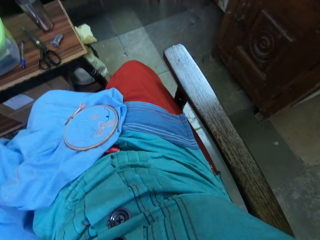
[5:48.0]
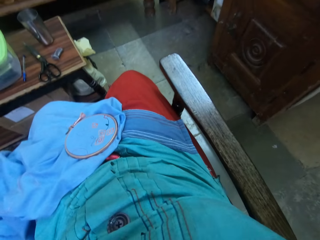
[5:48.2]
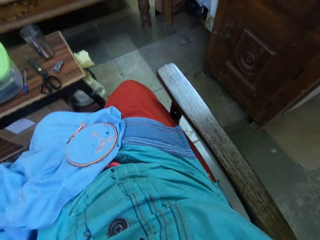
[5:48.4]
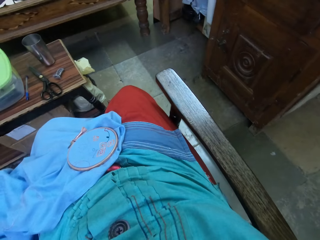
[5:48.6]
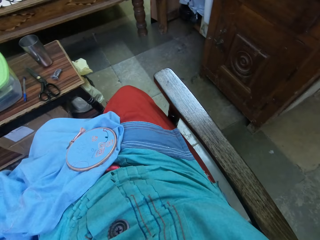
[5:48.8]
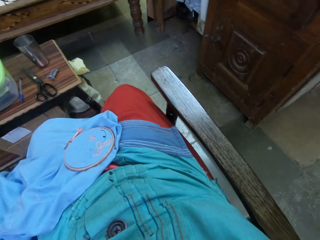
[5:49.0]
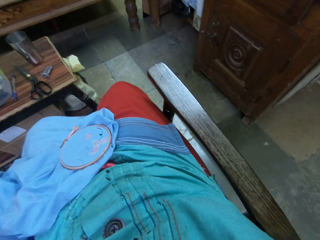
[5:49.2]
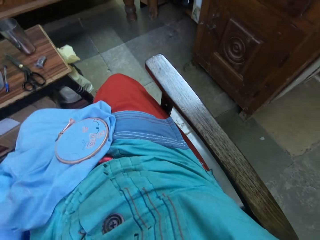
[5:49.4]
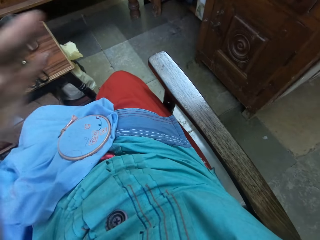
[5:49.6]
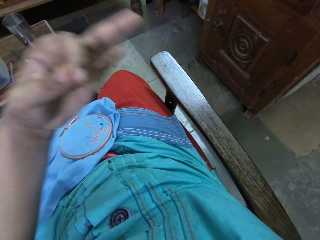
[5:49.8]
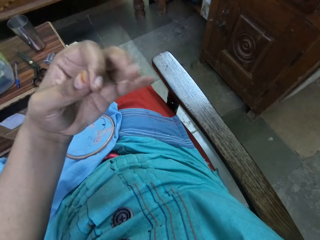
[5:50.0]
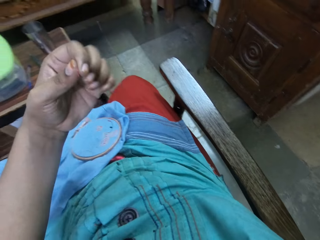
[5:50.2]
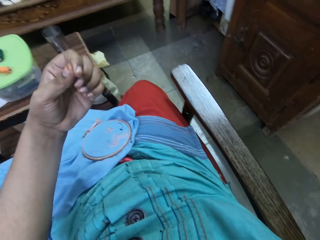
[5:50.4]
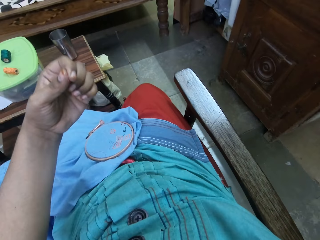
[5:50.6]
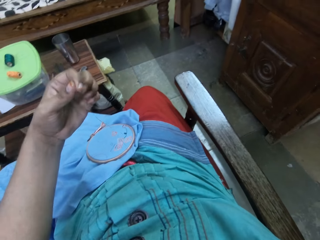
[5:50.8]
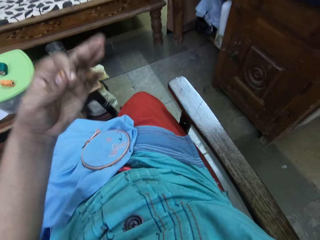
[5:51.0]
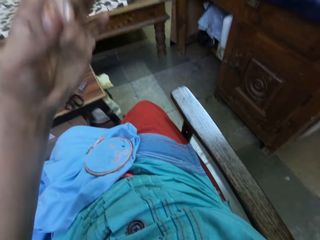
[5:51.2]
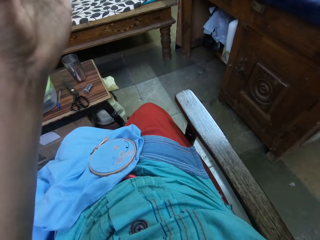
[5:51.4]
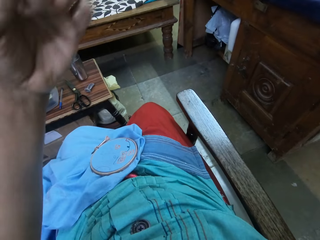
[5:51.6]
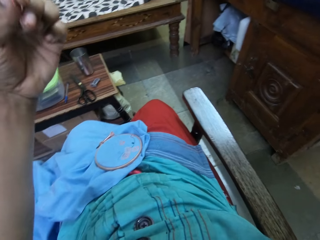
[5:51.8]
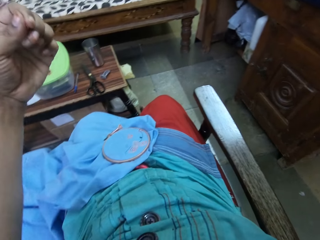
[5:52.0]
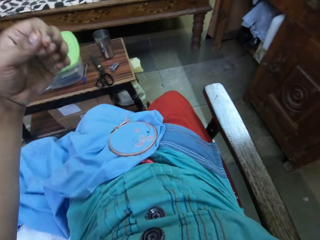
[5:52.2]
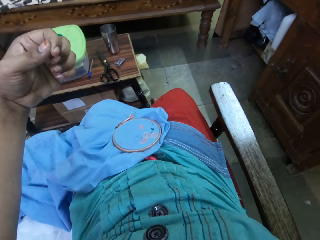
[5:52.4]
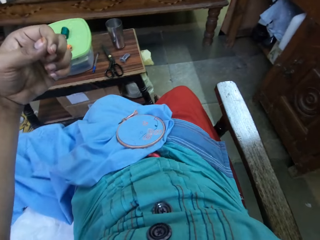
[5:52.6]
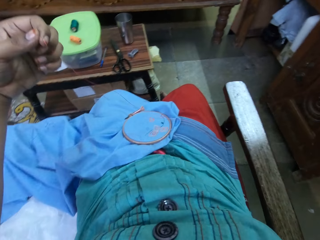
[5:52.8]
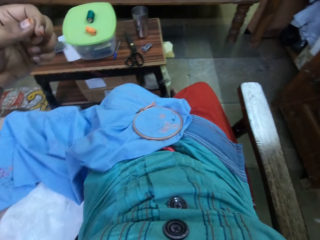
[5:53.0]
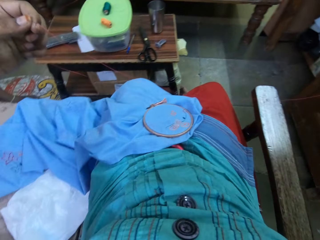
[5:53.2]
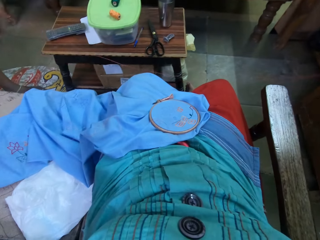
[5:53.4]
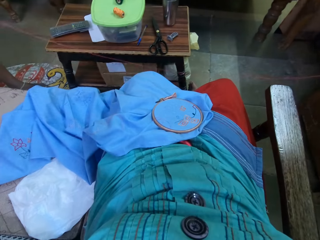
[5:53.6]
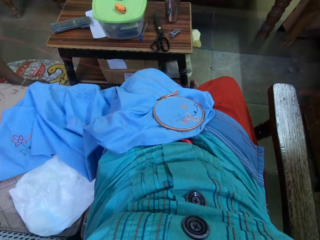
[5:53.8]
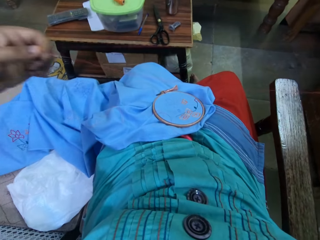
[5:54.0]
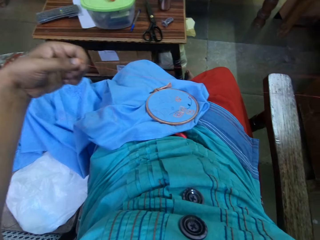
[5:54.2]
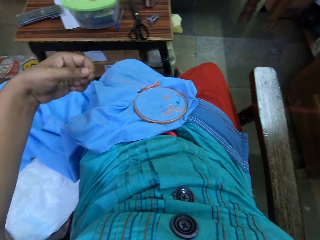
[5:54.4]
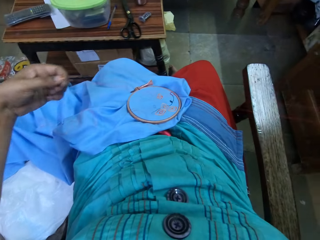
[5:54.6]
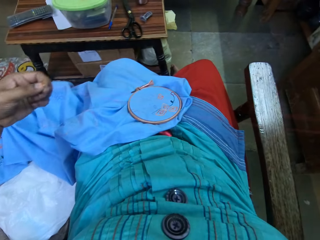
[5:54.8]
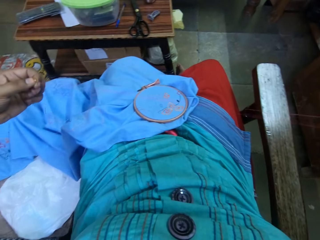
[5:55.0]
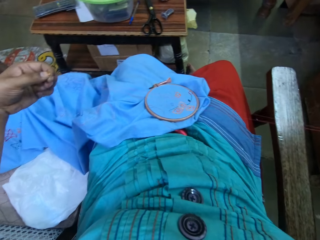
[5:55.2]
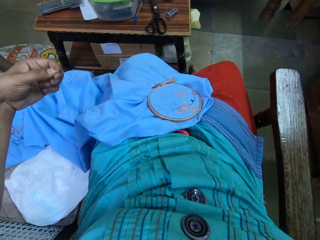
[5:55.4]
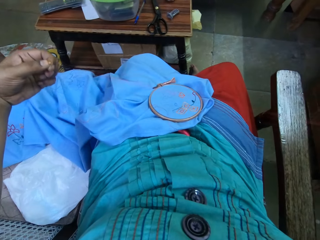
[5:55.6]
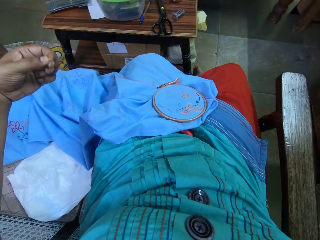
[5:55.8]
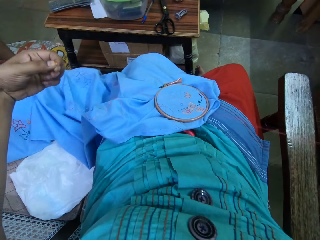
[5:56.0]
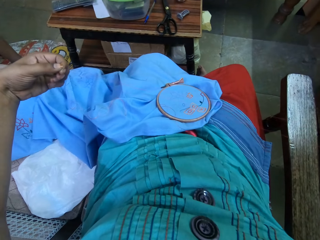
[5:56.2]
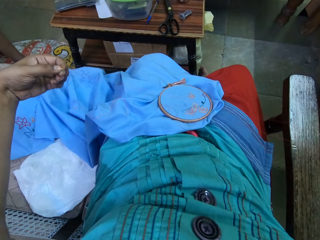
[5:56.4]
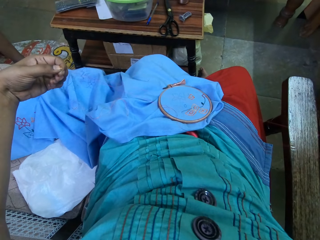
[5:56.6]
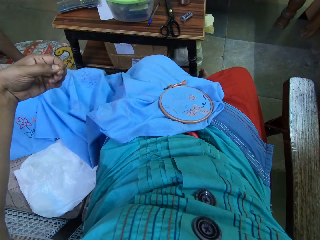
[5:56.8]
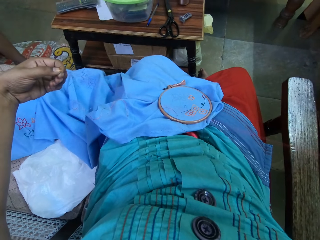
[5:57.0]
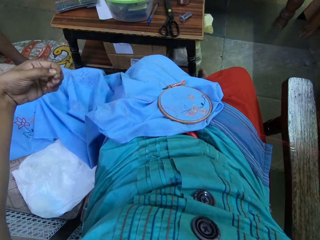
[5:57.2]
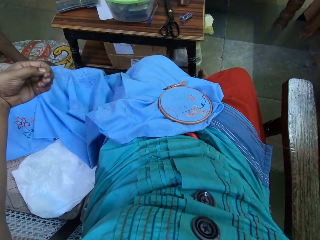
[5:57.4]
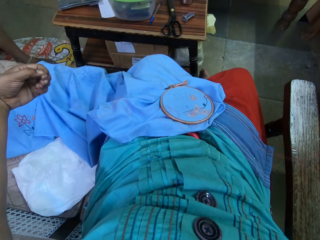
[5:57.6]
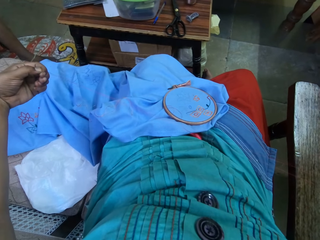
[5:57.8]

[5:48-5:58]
The camera wearer holds the thread with the left hand. They pull the thread with the left hand.

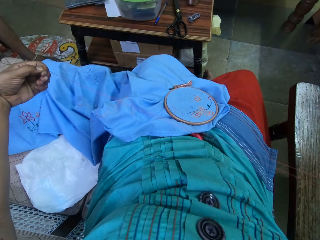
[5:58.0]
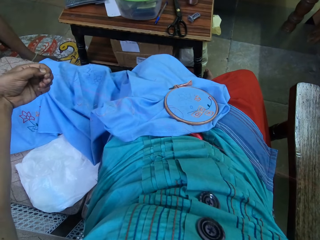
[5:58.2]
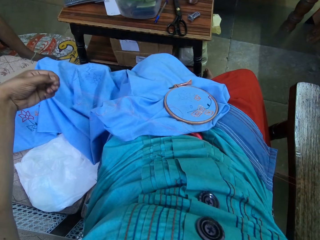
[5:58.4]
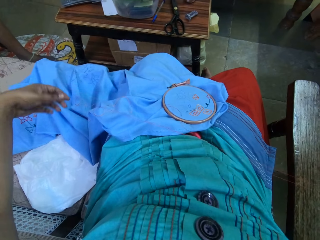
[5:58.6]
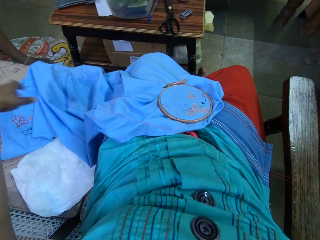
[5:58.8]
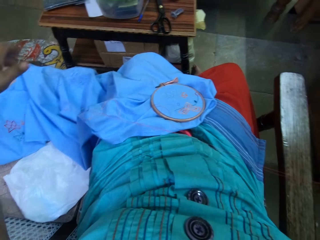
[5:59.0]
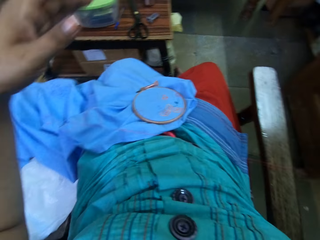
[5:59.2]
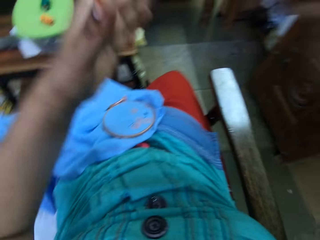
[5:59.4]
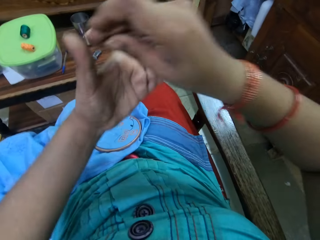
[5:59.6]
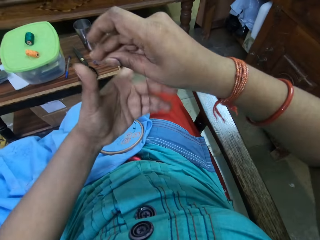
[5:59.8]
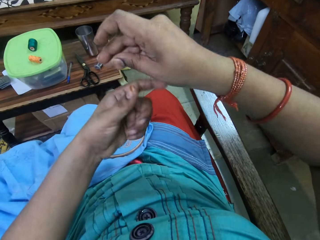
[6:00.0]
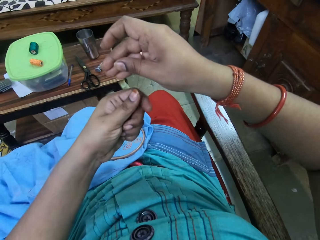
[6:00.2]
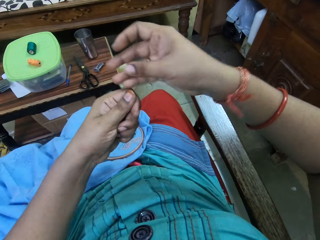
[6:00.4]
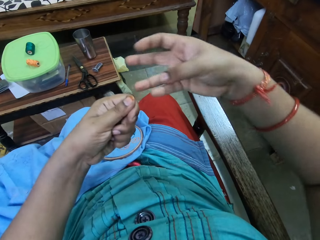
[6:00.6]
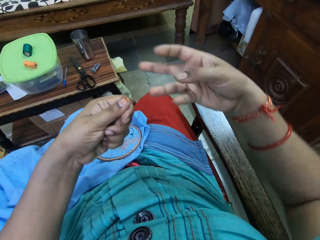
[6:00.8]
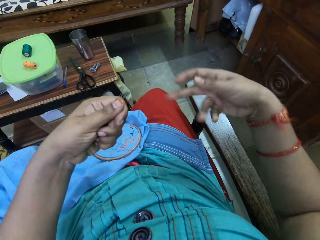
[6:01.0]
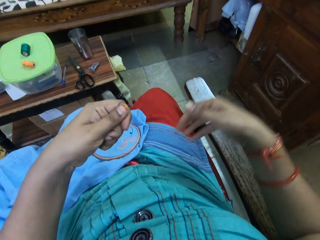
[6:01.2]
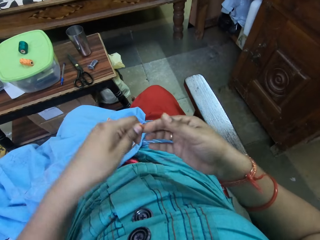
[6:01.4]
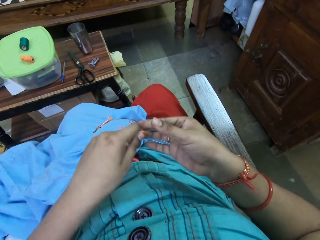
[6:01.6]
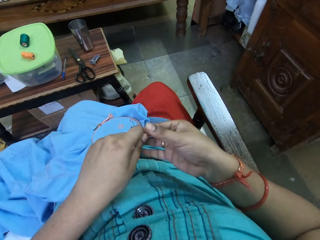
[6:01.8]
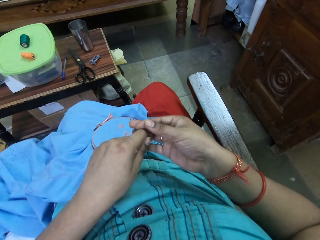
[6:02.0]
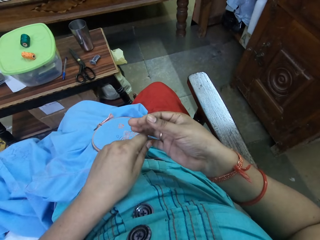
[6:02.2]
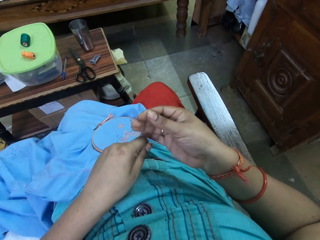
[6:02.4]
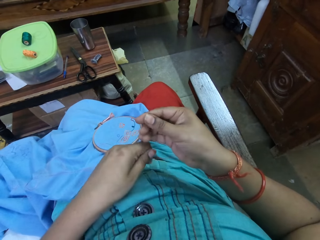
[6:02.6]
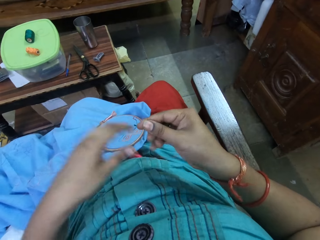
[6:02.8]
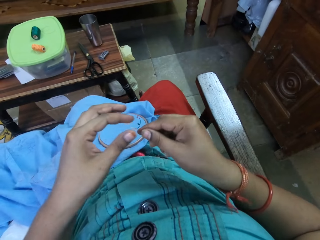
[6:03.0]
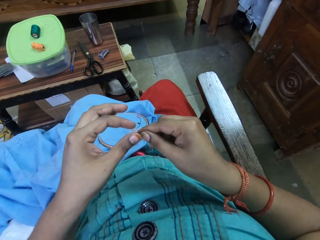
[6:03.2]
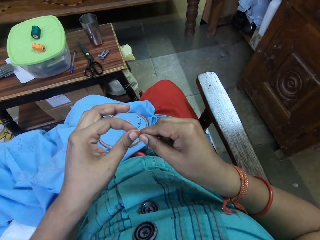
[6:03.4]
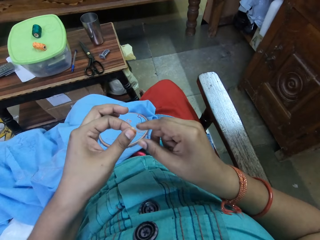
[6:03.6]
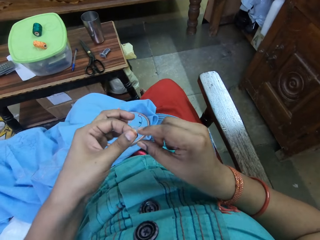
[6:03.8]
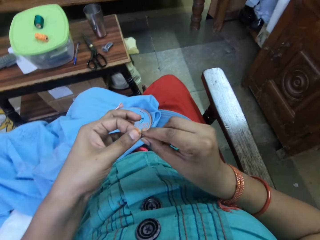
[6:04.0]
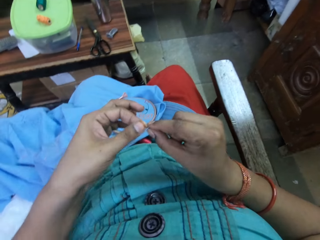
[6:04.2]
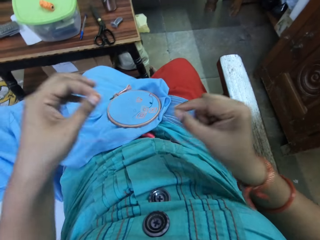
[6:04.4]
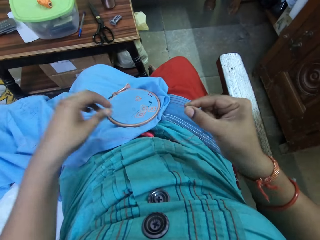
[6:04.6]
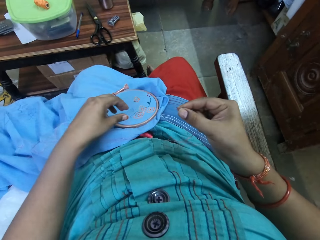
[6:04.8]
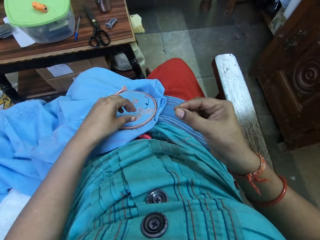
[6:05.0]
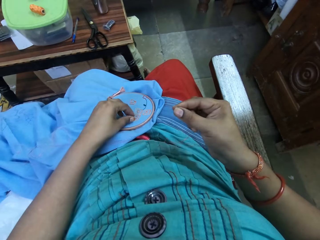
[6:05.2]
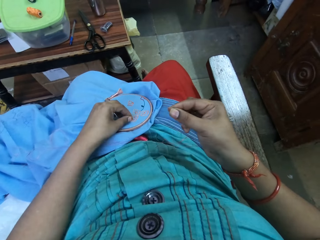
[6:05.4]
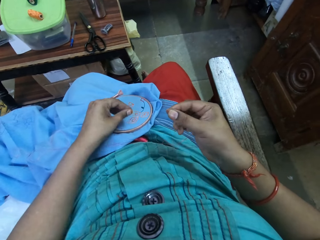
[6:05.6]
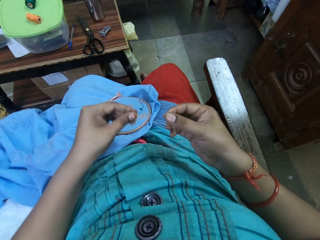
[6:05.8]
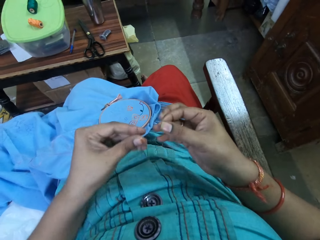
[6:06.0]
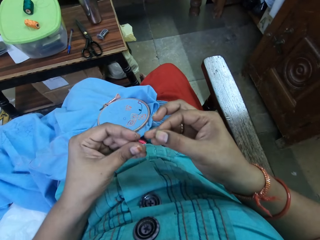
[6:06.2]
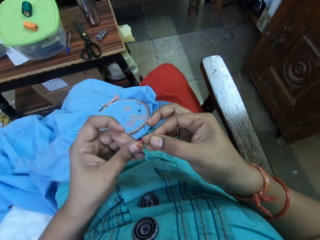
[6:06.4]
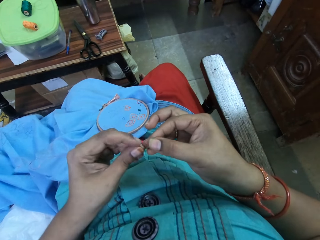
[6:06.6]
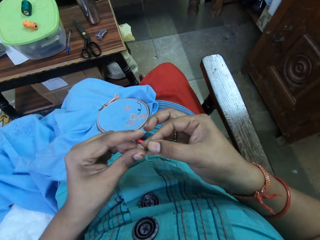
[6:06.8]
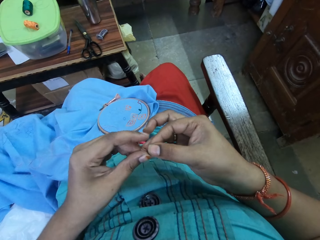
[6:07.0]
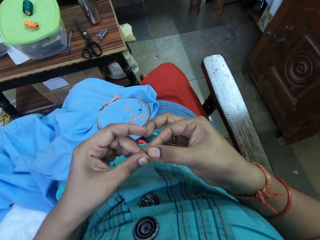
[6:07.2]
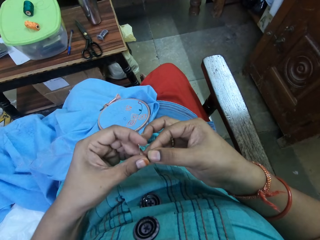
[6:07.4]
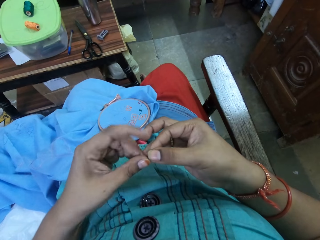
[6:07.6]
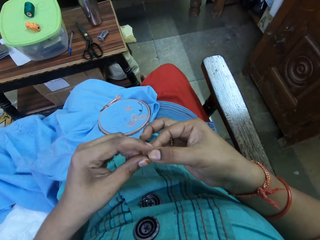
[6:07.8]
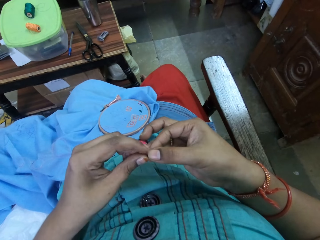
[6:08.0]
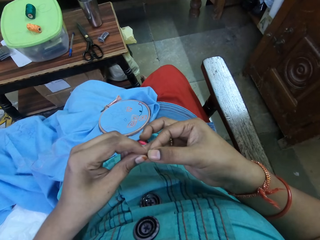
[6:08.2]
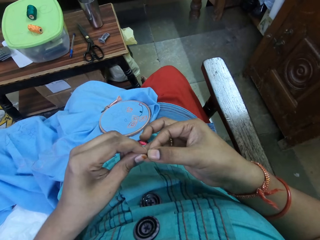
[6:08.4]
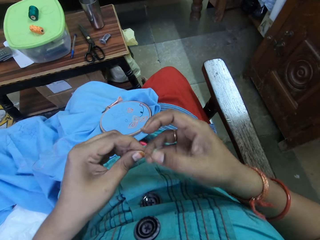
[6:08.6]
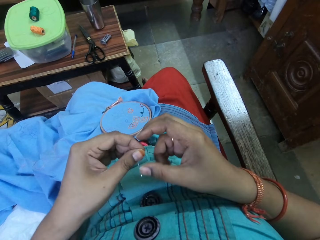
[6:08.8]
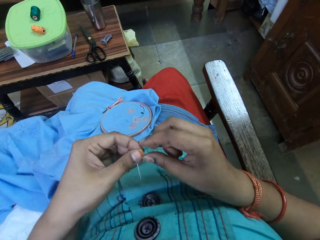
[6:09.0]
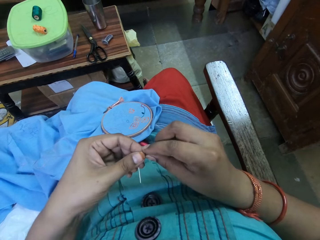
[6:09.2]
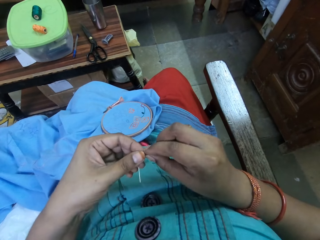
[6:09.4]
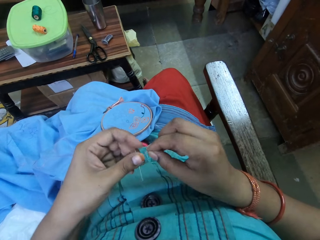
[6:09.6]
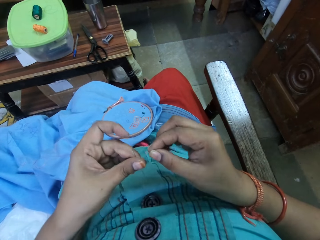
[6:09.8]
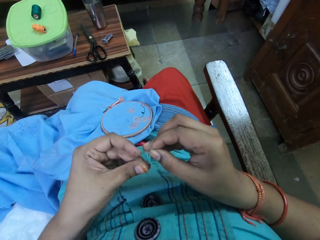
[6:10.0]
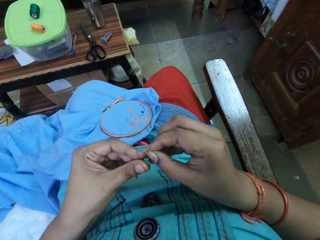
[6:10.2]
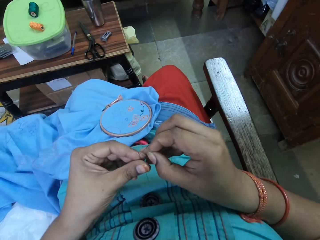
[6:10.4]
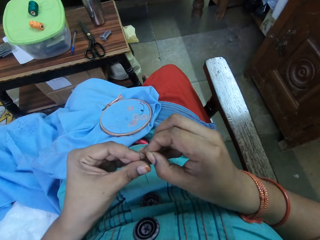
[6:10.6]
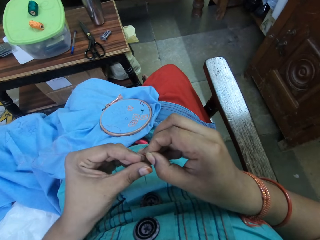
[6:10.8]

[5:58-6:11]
The camera wearer removes the hand from the thread. They hold the thread with the left hand. They hold the thread with the right hand. They hold together the thread. They hold the thread with the left hand. They hold the thread with the right hand. They pick up the needle. They adjust the thread.
